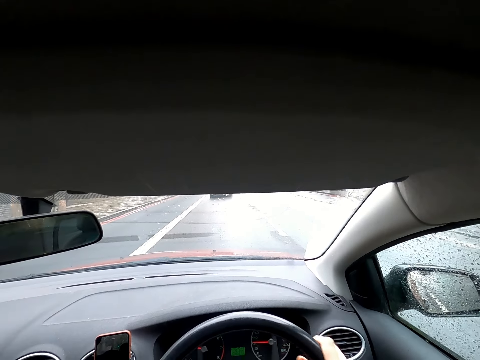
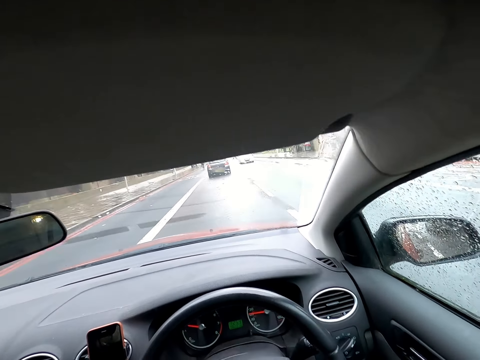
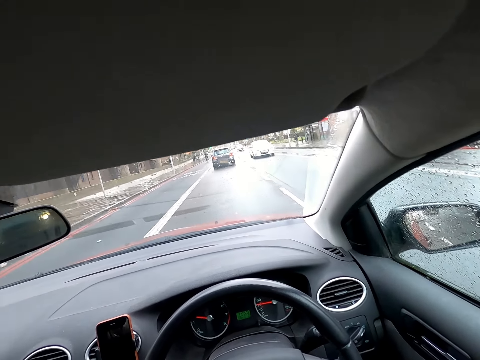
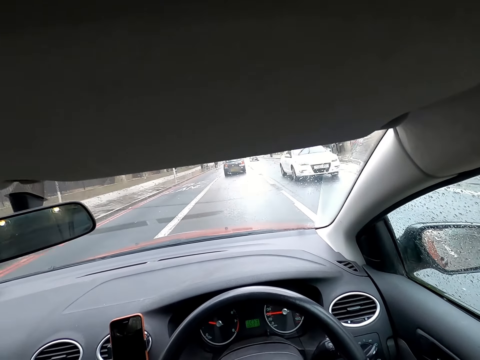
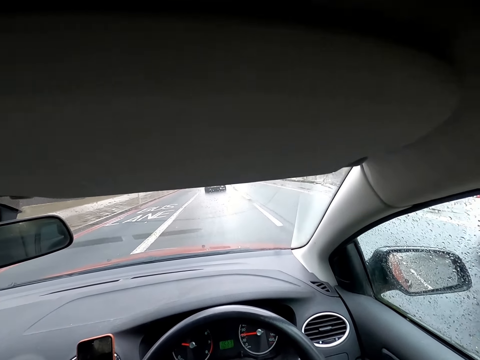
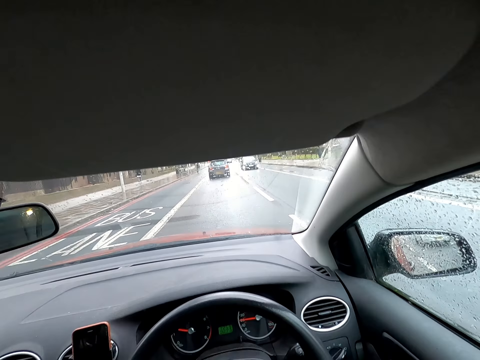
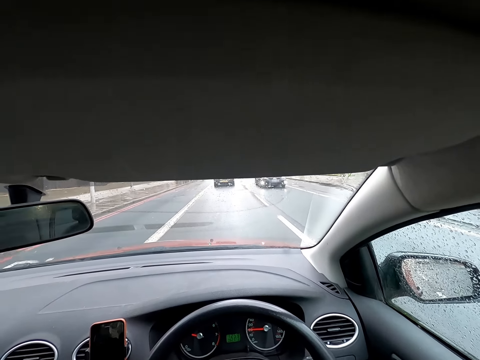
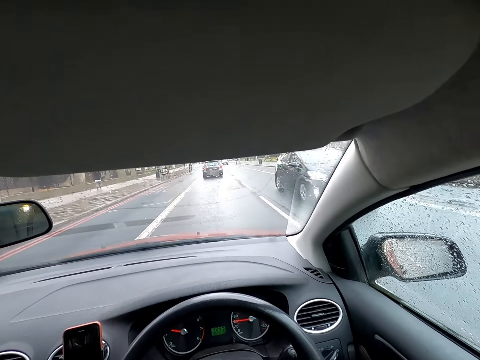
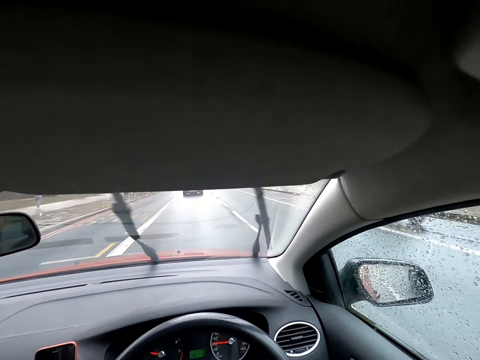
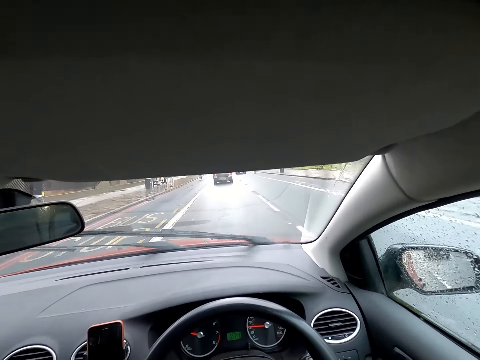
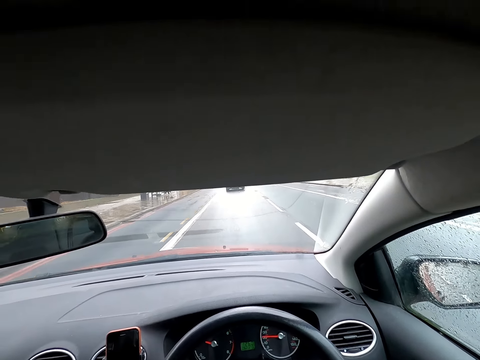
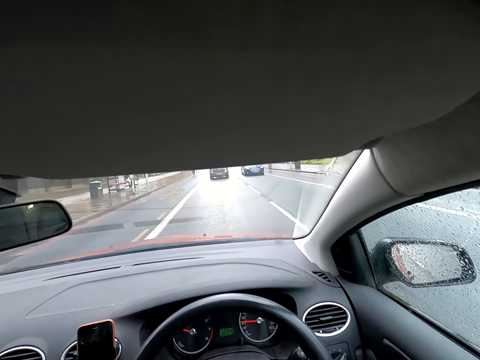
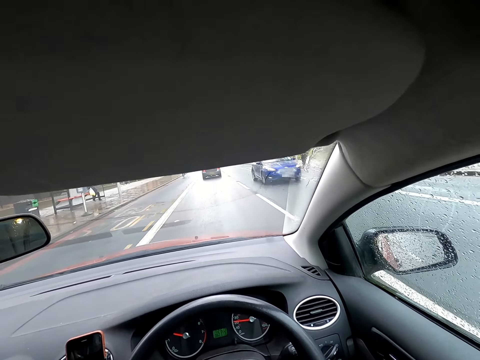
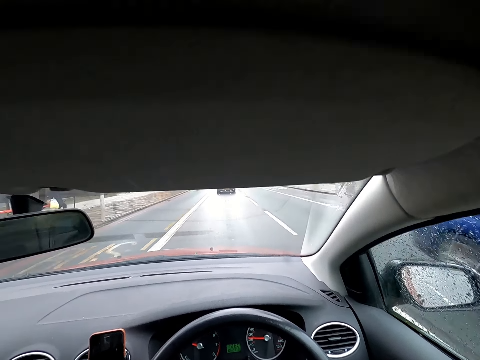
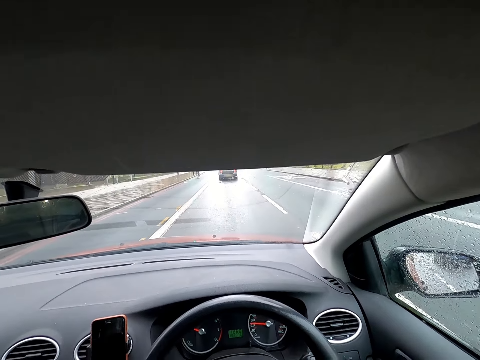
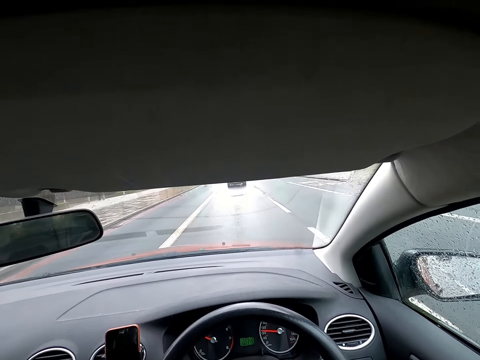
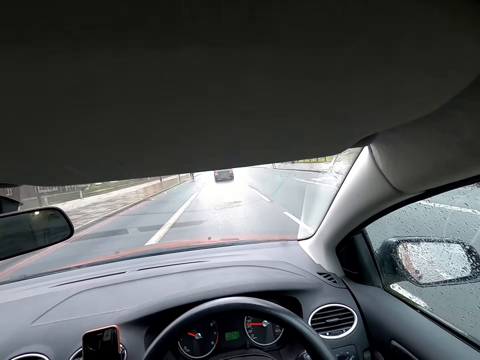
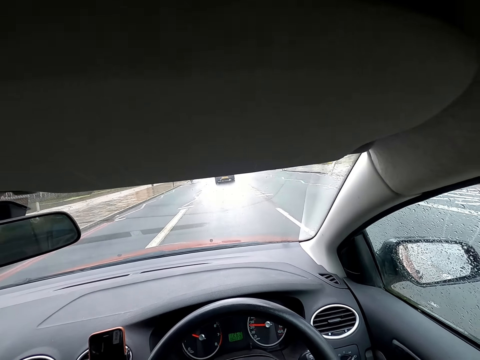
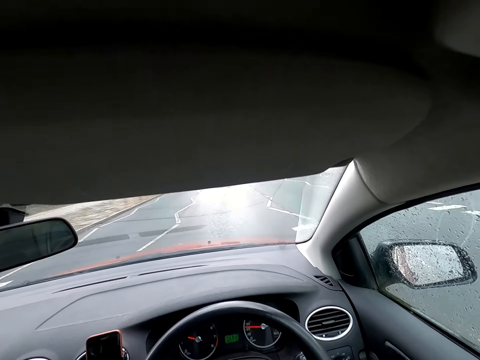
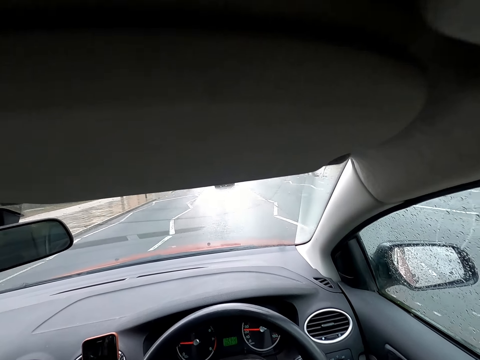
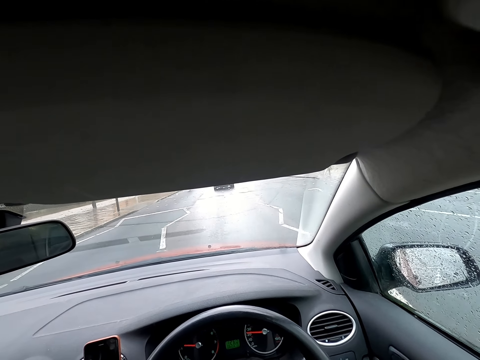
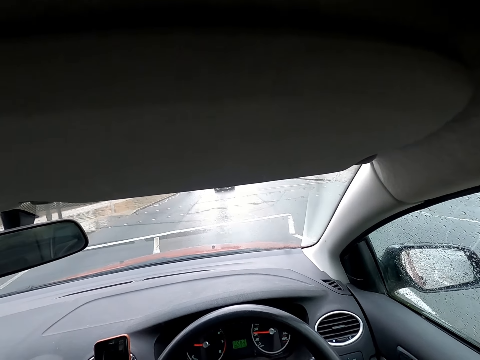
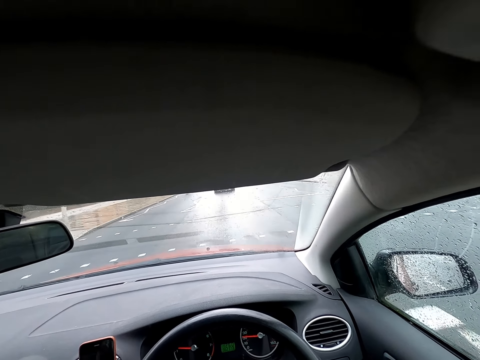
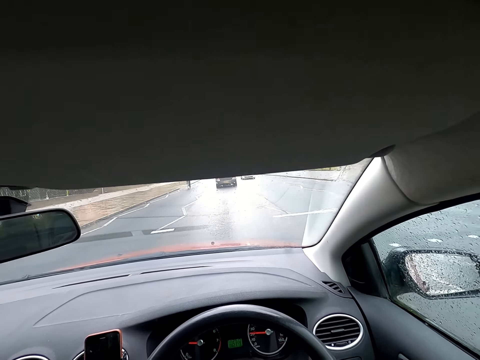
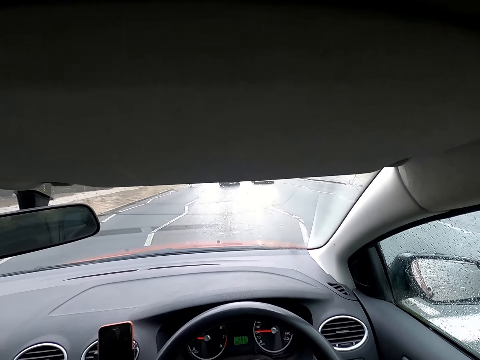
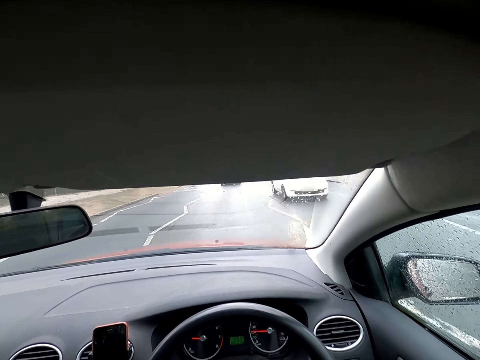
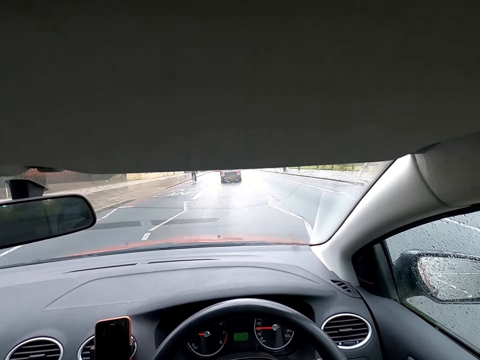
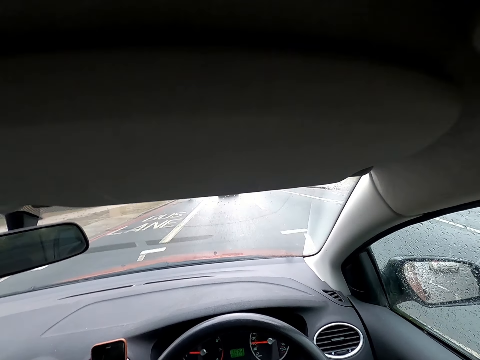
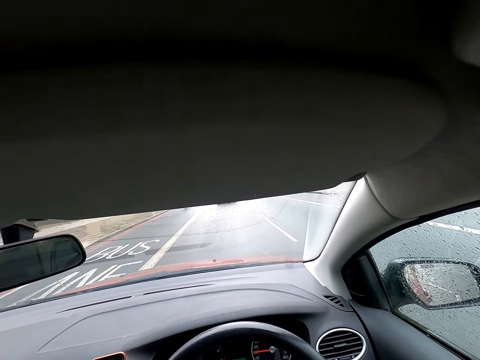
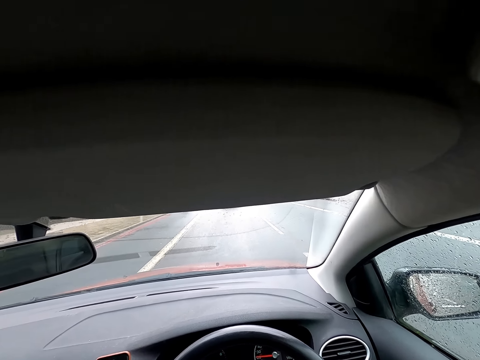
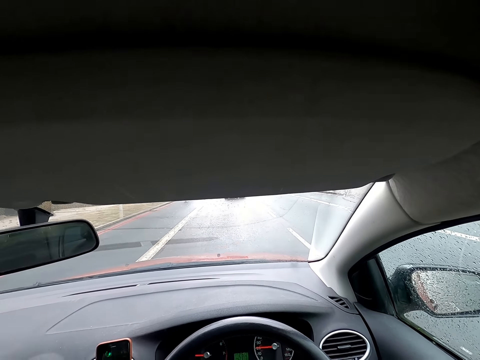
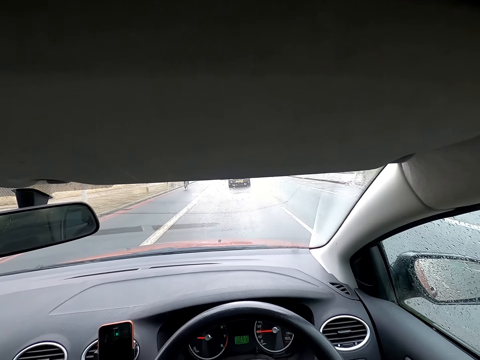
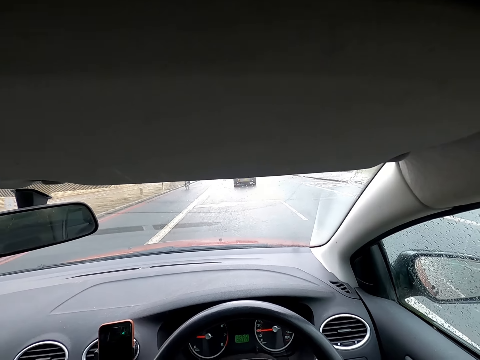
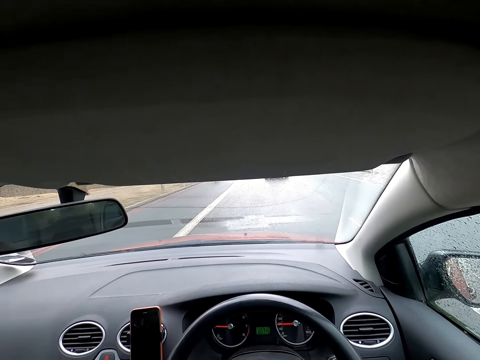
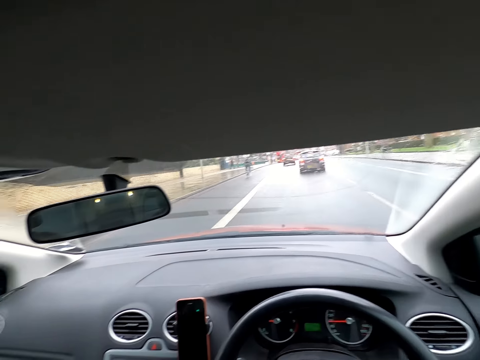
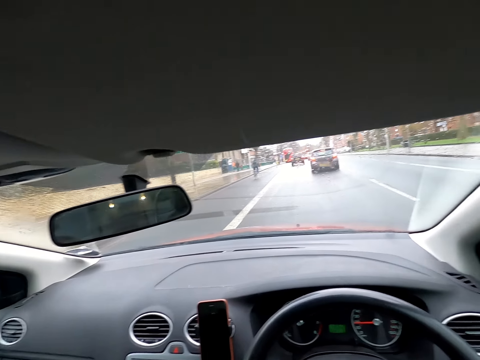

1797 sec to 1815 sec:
A black car drives past the camera wearer. A white car drives past the camera wearer. A black car drives past the camera wearer. A blue car drives past the camera wearer. A white car drives past the camera wearer.

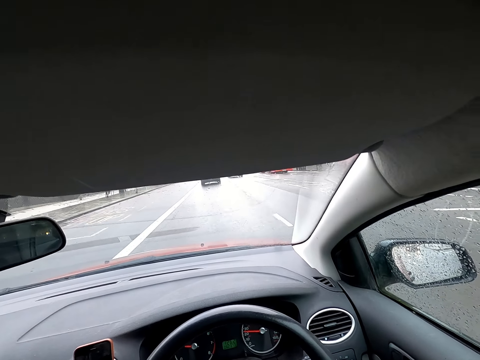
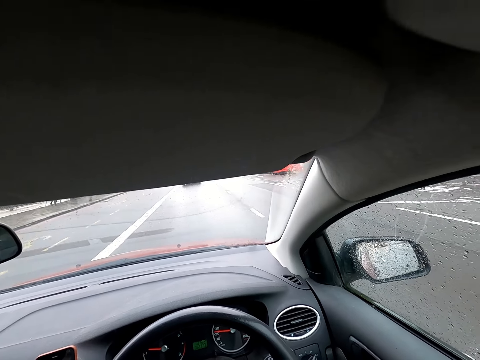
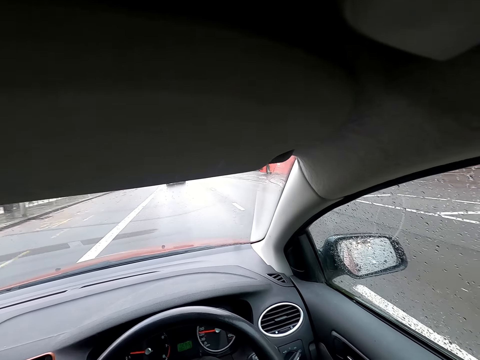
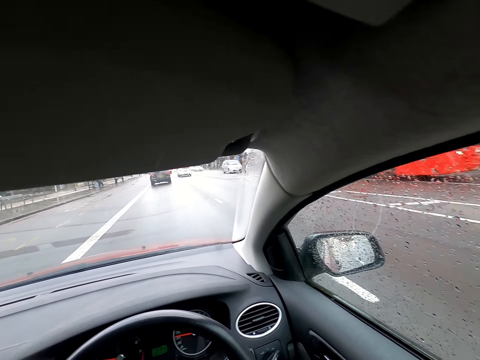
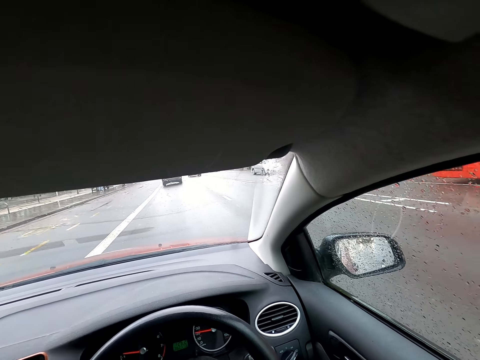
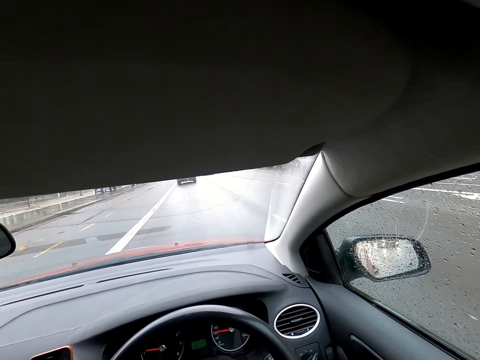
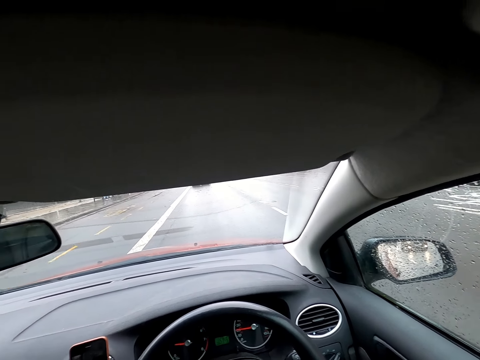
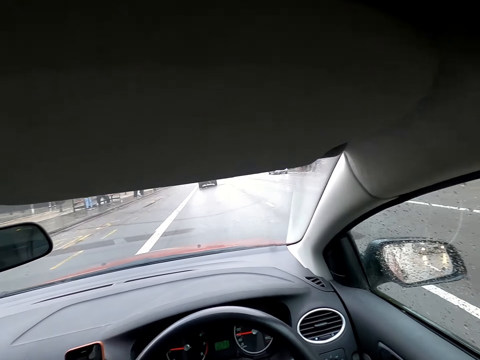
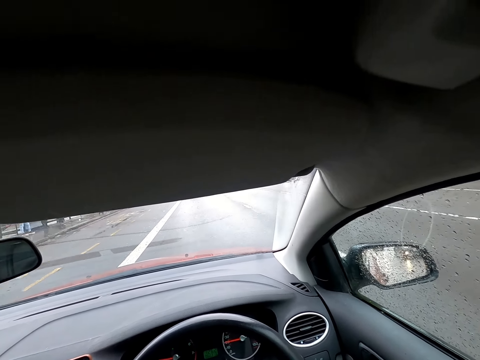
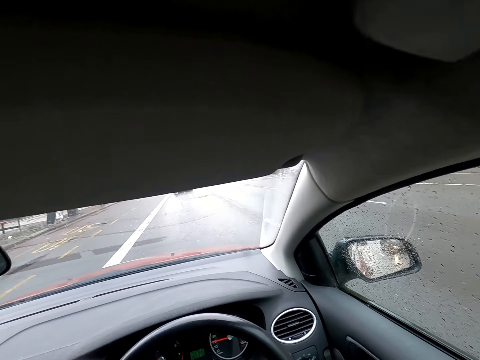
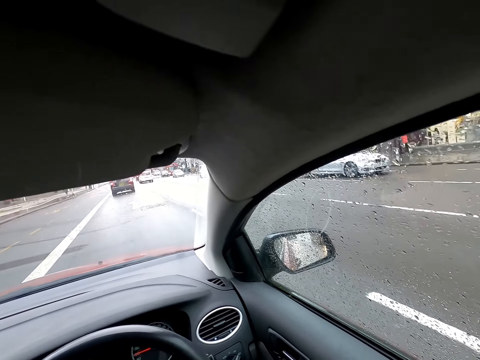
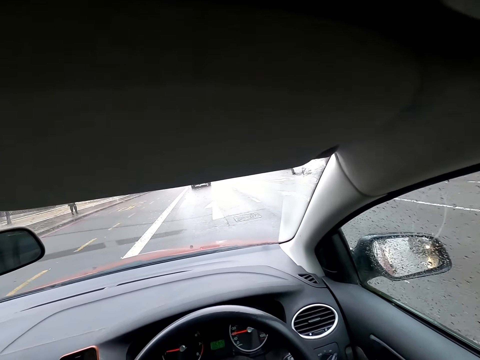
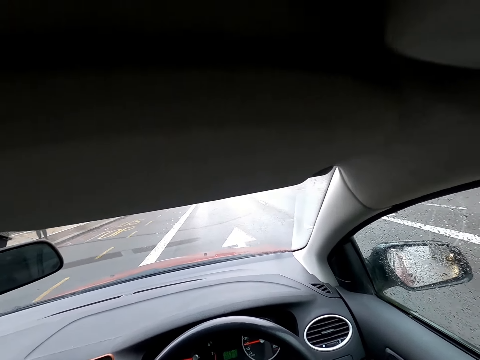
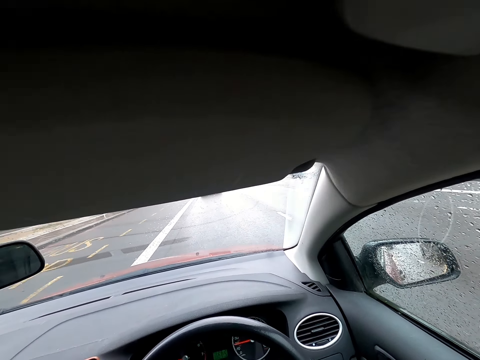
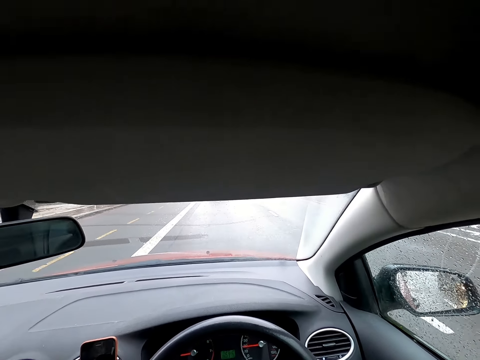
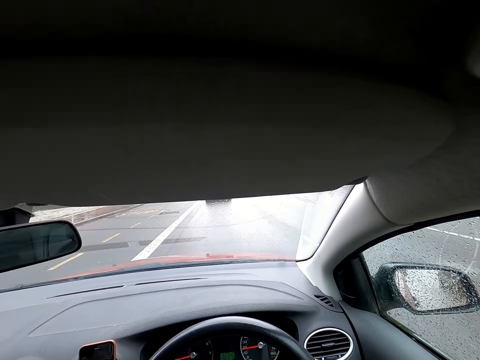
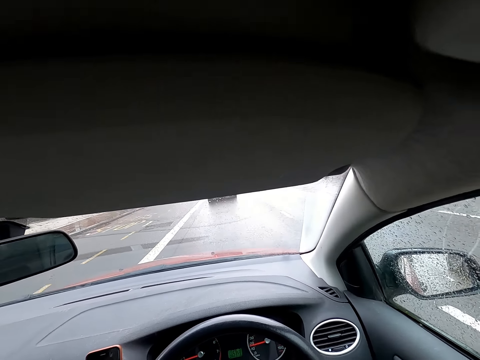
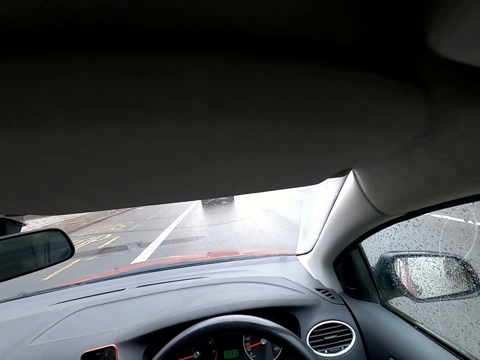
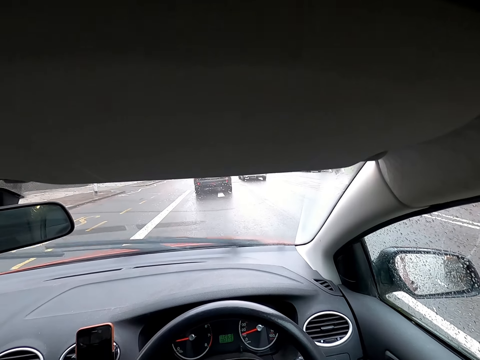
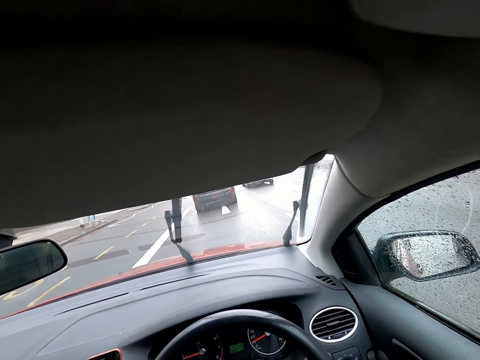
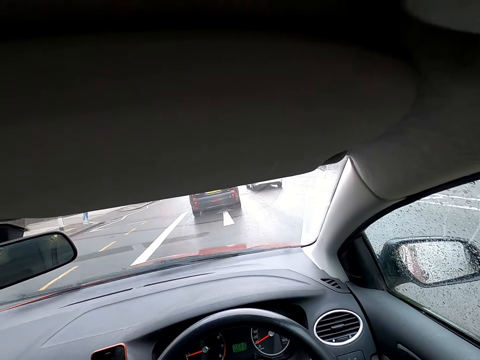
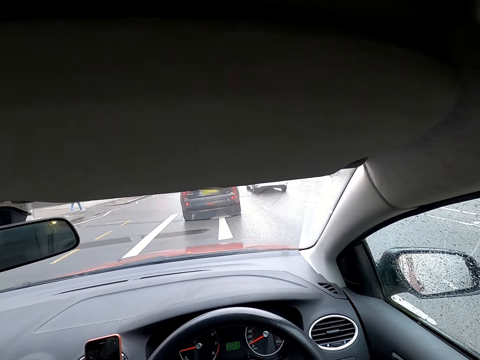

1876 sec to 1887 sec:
A red bus drives past the camera wearer. A blue car drives past them.
